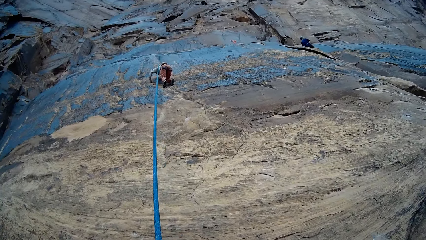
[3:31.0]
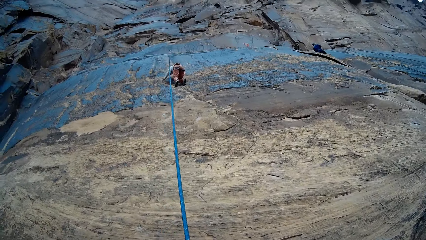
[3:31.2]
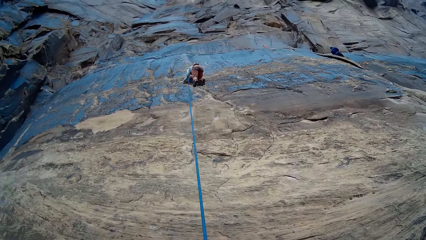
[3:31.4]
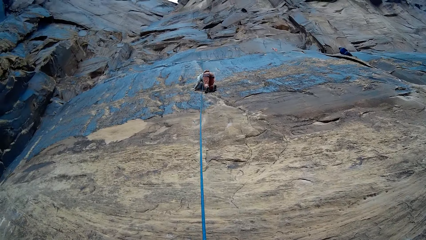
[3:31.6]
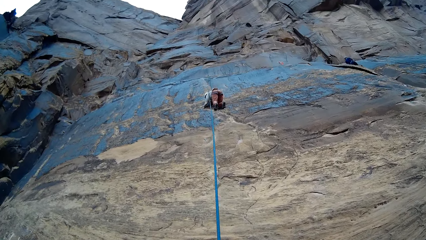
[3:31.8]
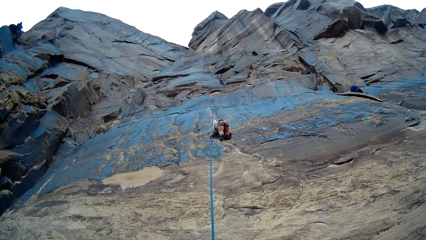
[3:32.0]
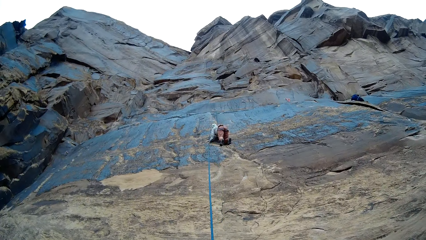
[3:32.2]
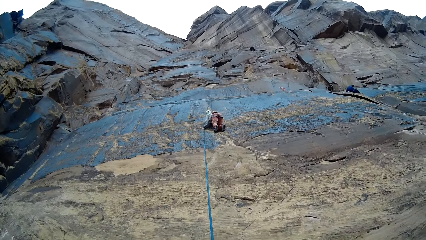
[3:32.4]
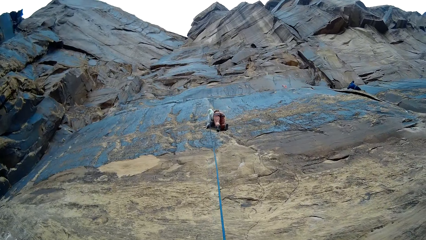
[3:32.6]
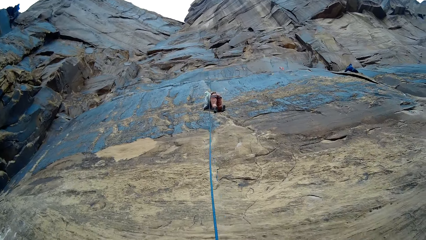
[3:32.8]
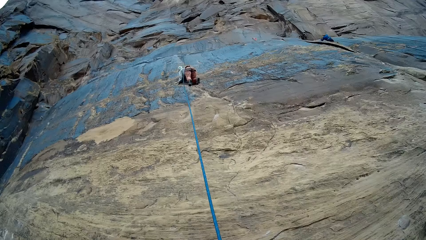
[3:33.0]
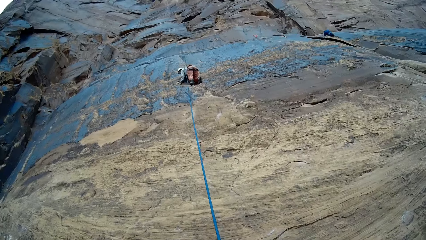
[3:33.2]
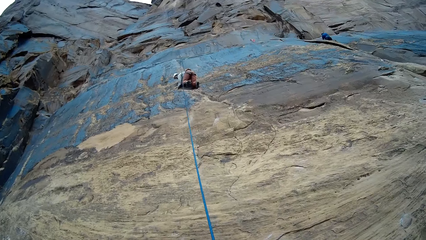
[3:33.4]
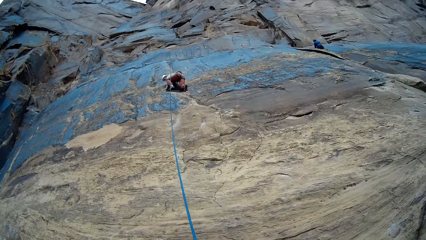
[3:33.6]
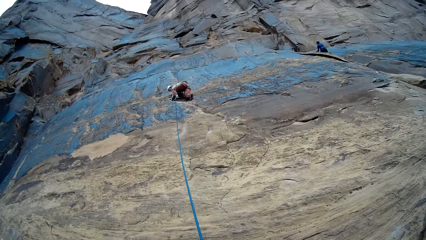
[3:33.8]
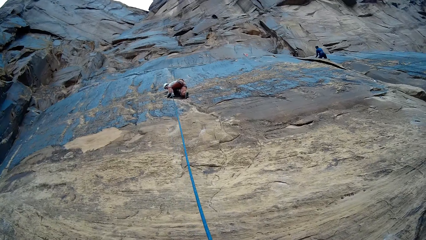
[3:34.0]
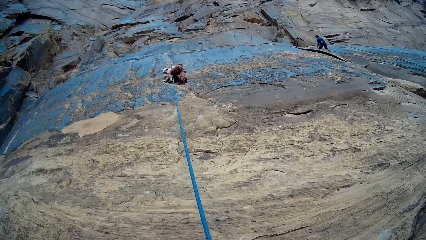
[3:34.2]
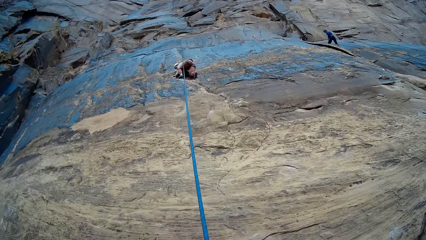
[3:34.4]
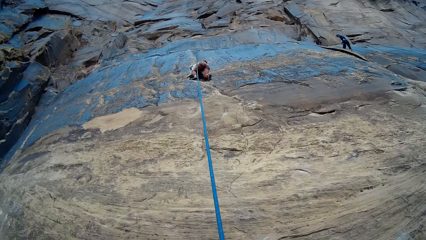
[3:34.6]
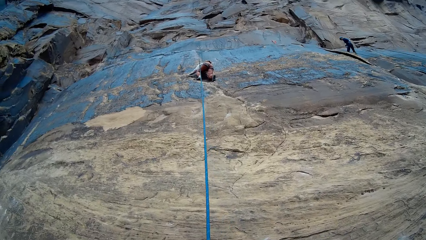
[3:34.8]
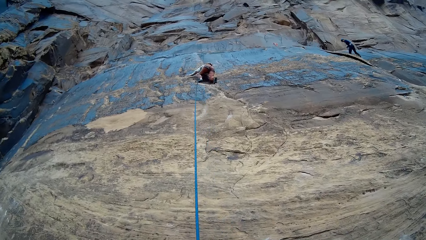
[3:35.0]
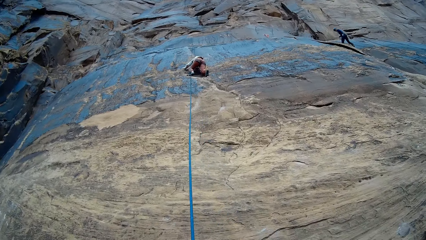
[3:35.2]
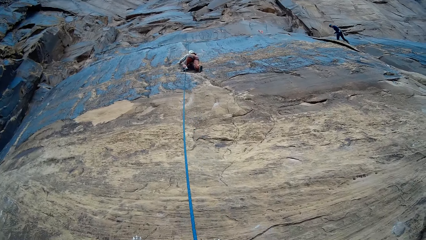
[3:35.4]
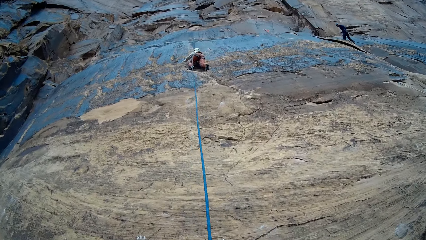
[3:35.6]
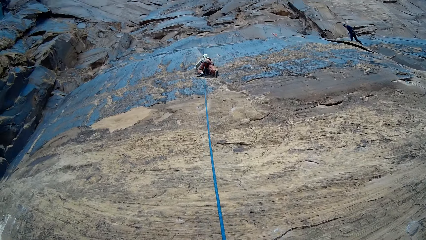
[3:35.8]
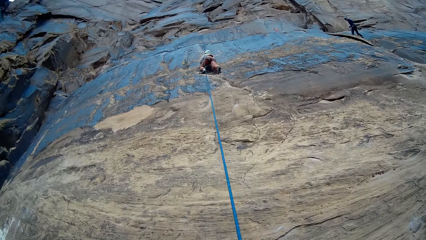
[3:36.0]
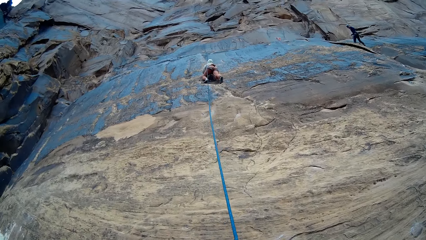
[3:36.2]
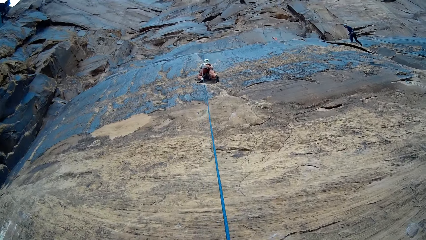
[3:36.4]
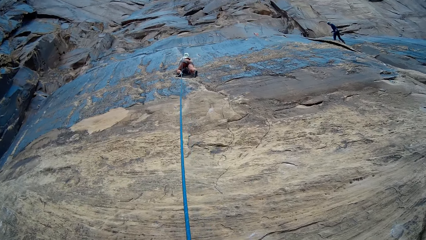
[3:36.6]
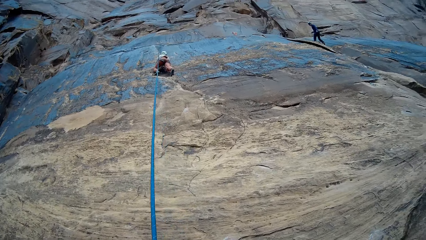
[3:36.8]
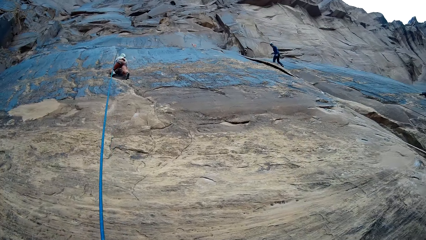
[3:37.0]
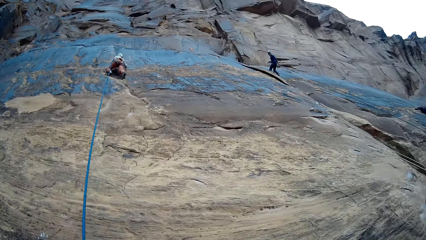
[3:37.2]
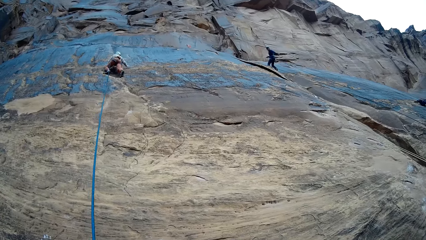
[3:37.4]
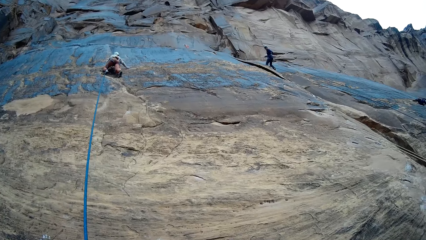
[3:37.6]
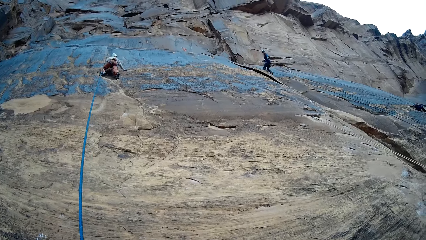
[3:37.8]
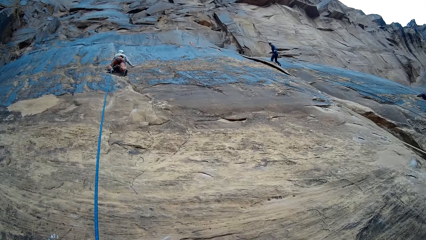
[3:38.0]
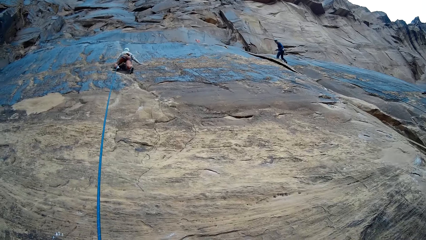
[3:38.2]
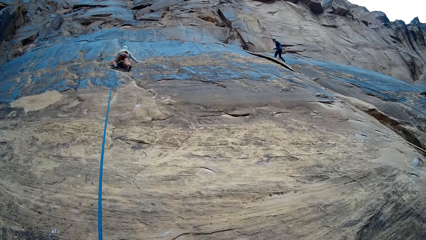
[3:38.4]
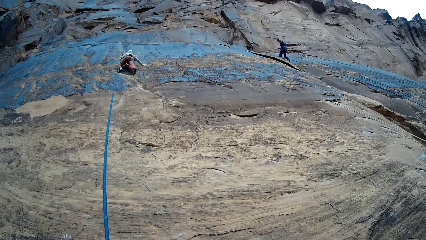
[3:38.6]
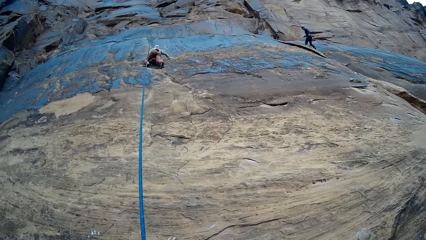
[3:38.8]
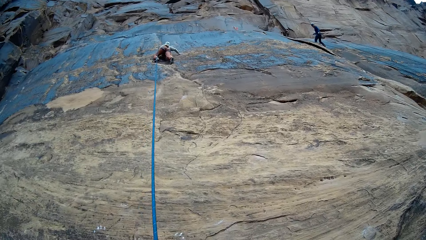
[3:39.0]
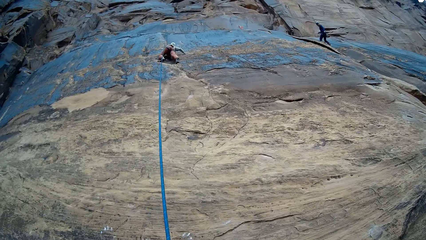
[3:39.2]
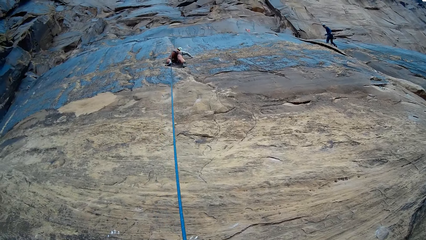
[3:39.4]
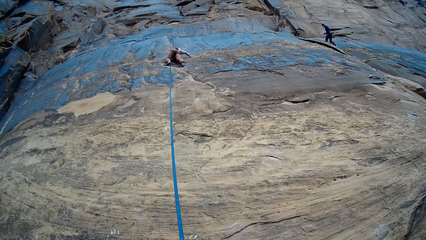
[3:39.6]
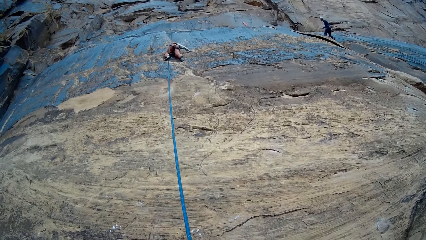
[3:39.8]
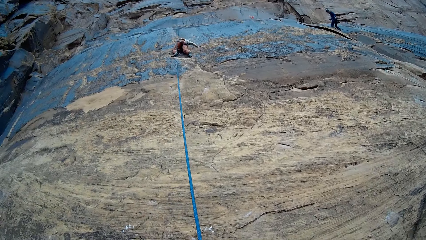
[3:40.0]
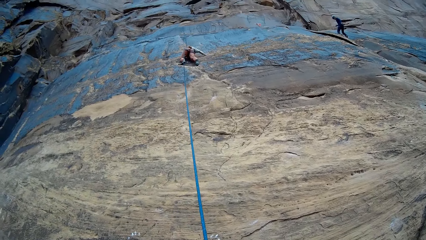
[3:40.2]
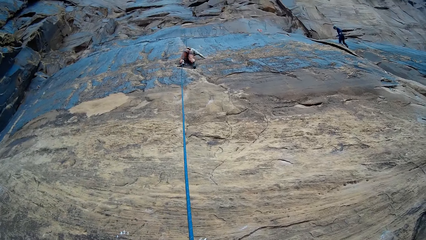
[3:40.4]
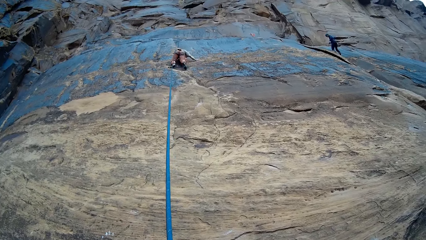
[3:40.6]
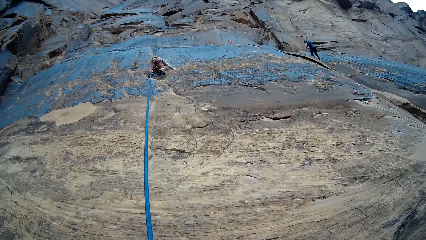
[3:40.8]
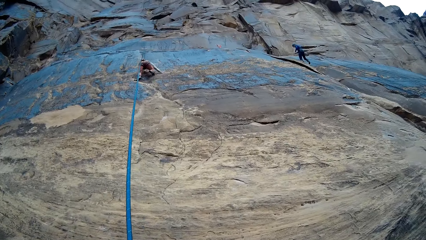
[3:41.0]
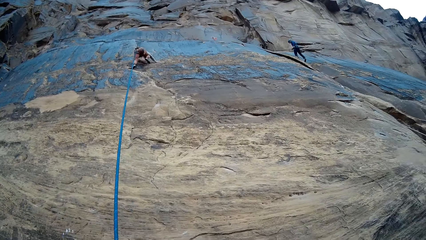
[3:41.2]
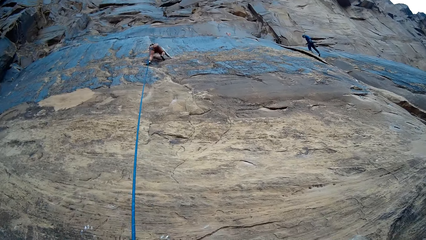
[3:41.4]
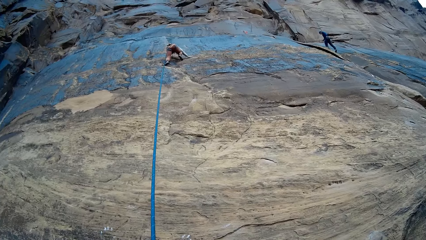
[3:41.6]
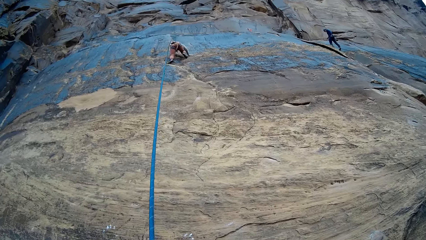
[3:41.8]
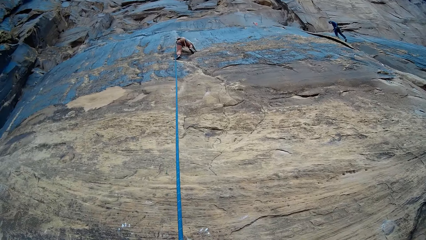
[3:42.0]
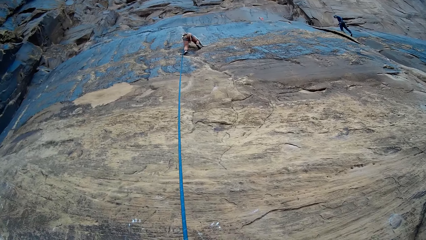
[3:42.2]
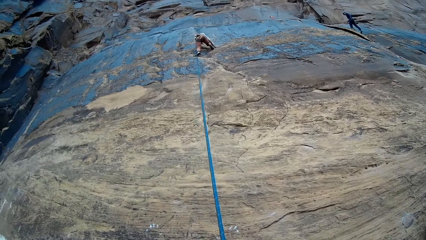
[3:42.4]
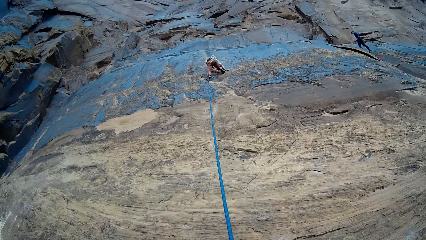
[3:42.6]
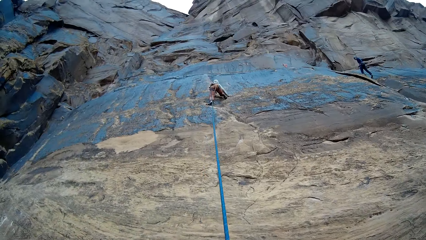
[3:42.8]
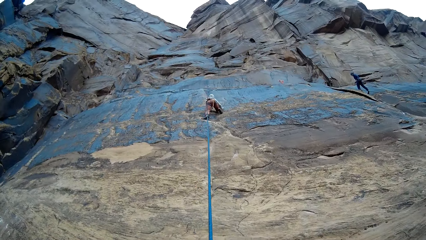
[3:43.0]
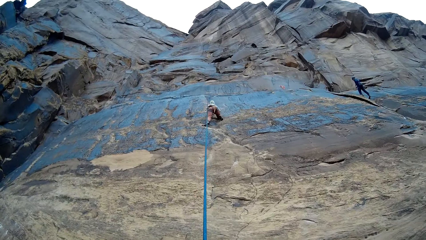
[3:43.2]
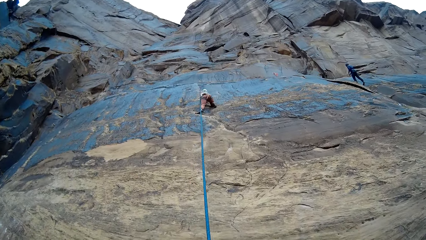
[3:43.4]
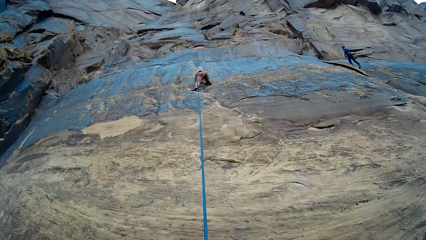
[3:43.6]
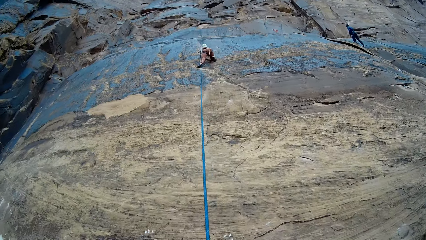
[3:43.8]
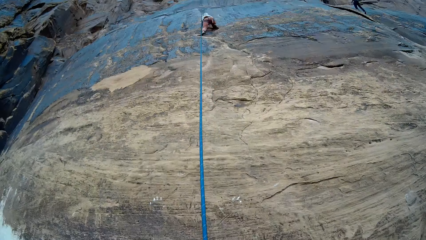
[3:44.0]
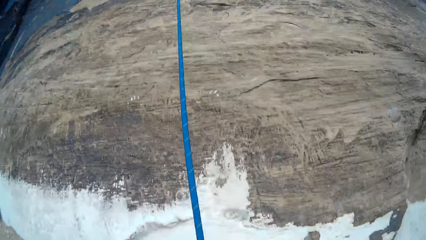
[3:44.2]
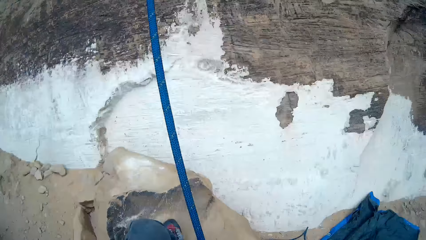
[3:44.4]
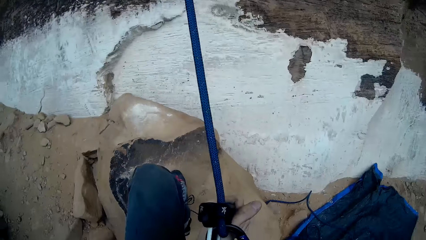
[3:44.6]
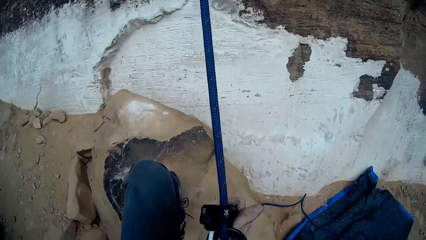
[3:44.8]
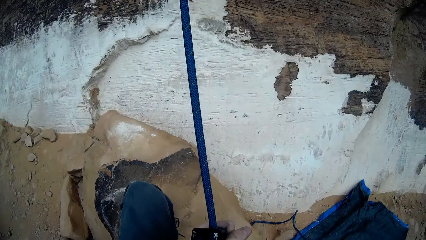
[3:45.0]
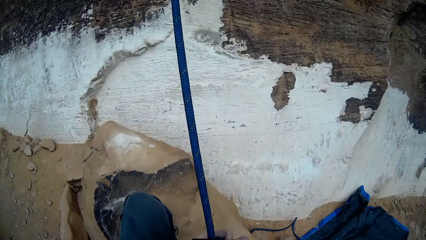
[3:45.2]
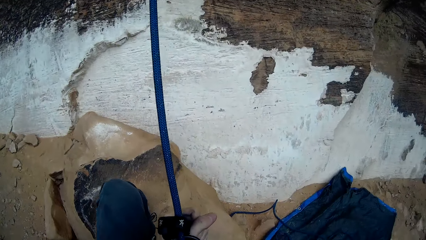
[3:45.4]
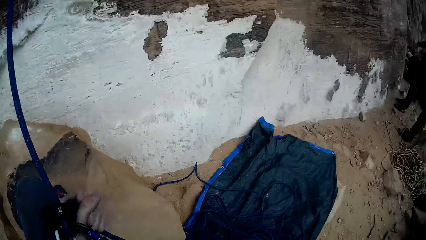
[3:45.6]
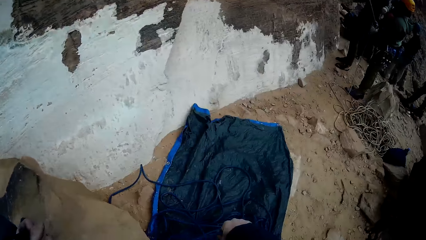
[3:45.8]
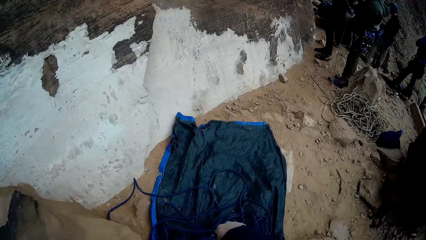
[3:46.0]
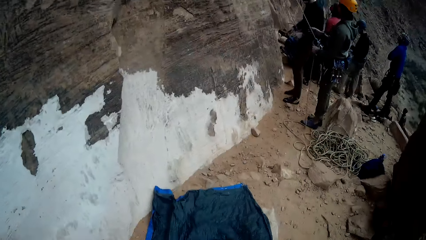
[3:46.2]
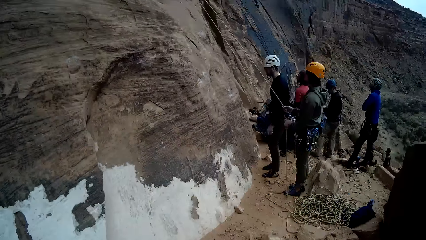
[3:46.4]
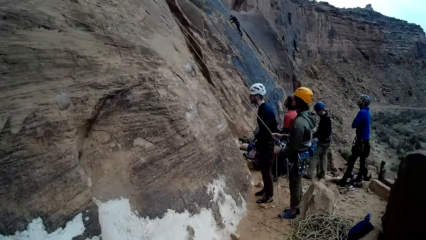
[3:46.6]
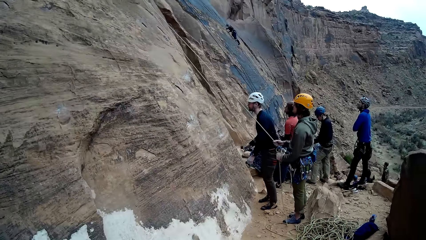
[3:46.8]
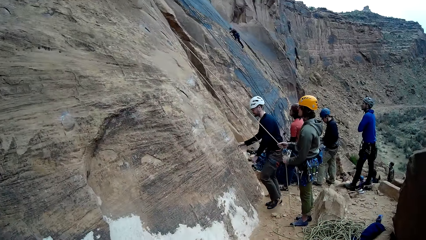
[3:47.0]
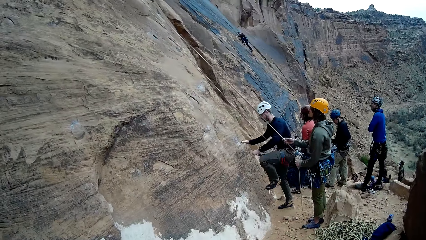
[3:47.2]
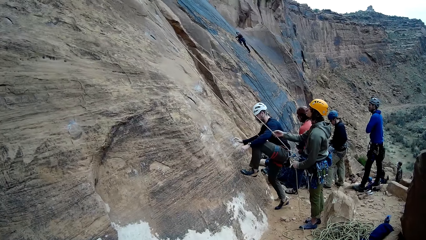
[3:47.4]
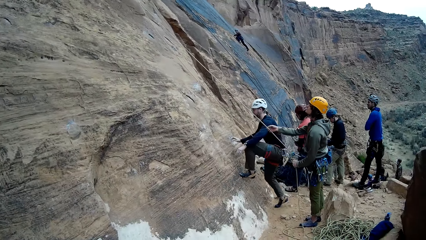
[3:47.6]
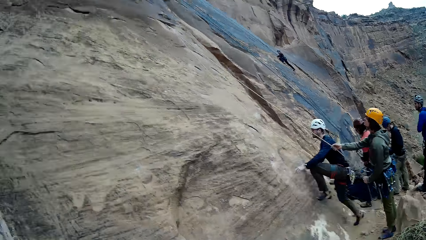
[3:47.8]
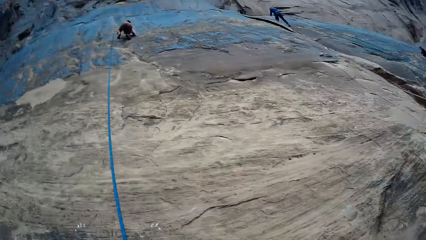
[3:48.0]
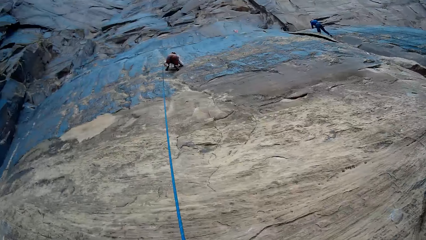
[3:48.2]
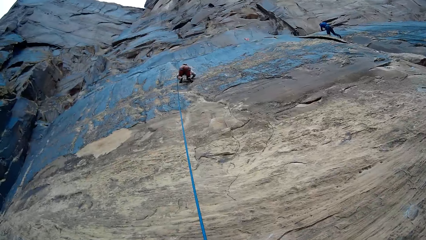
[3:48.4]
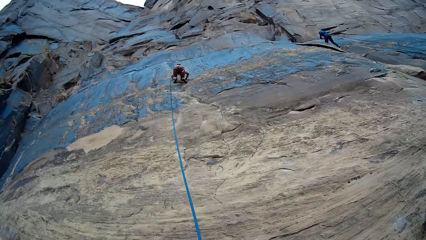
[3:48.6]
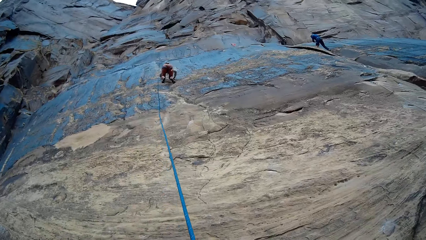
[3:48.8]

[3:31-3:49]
The camera wearer holds the set rope on the mountain with both hands. They stare around. A climber holds the set rope on the mountain with both hands. Another climber climbs the mountain with a set rope on the mountain with both hands.
